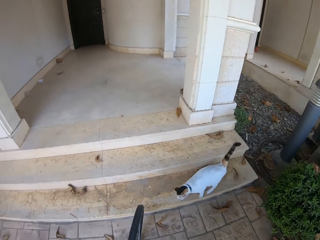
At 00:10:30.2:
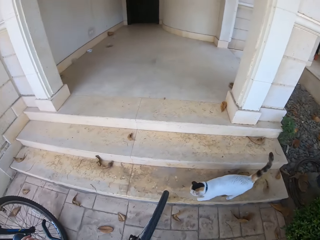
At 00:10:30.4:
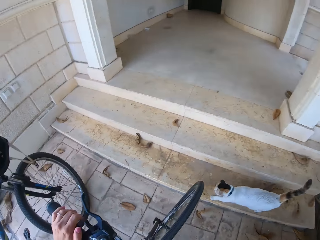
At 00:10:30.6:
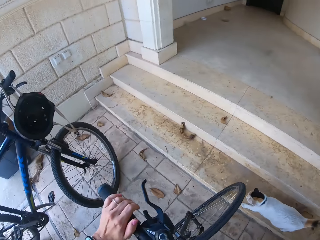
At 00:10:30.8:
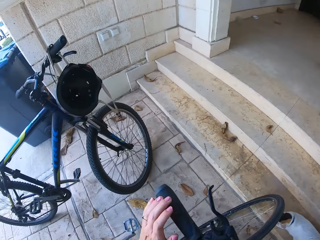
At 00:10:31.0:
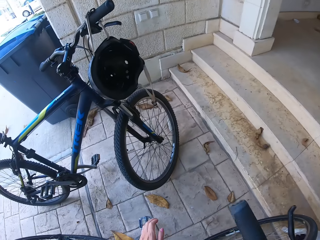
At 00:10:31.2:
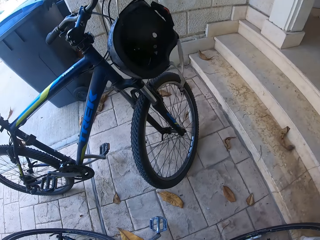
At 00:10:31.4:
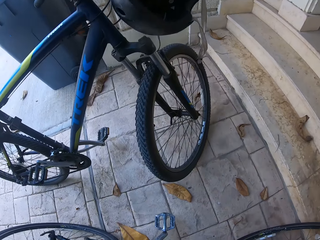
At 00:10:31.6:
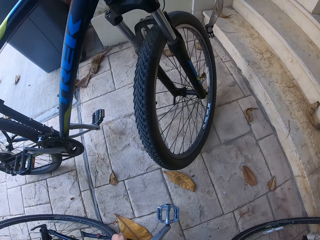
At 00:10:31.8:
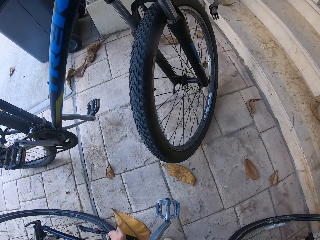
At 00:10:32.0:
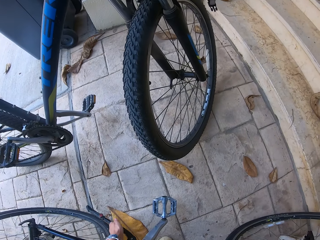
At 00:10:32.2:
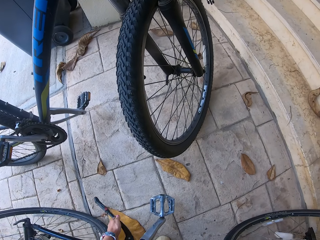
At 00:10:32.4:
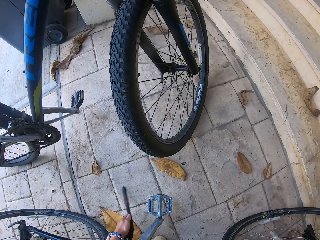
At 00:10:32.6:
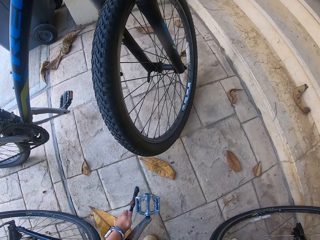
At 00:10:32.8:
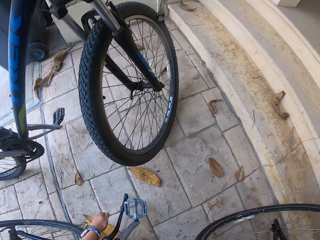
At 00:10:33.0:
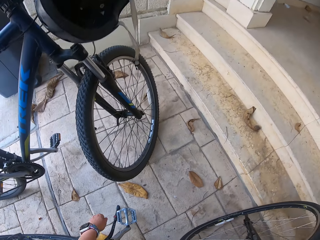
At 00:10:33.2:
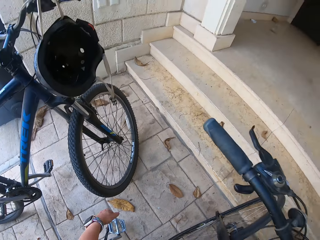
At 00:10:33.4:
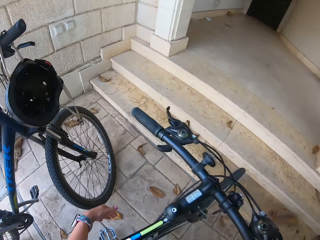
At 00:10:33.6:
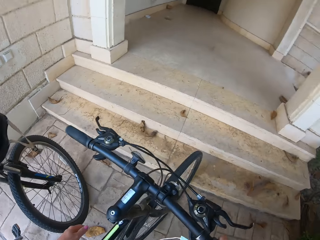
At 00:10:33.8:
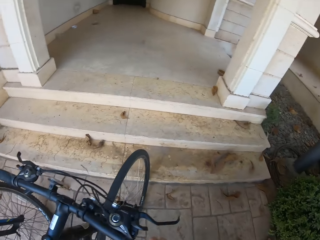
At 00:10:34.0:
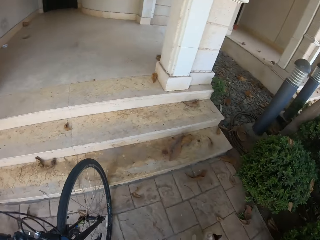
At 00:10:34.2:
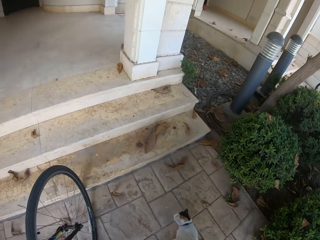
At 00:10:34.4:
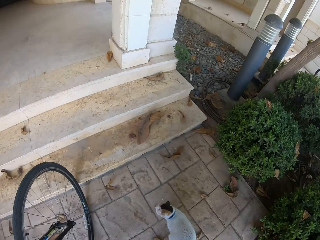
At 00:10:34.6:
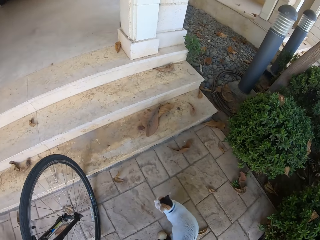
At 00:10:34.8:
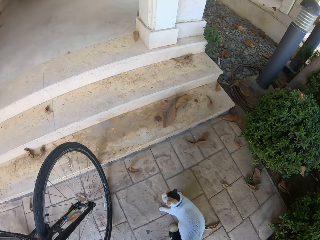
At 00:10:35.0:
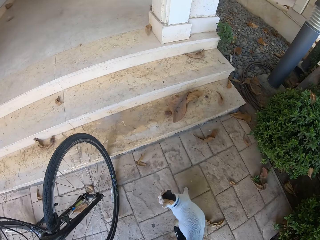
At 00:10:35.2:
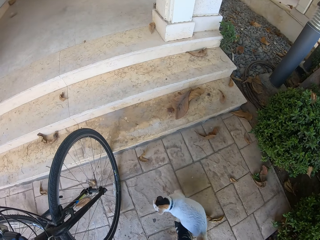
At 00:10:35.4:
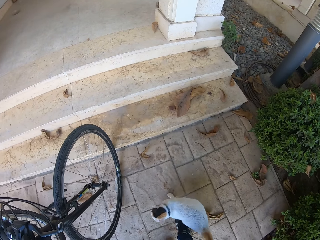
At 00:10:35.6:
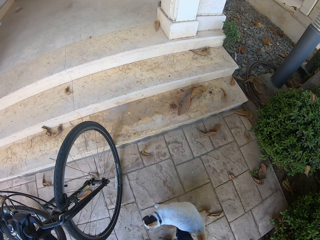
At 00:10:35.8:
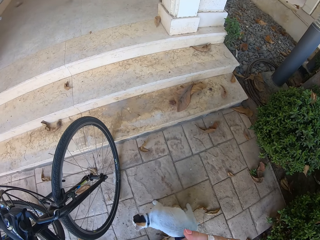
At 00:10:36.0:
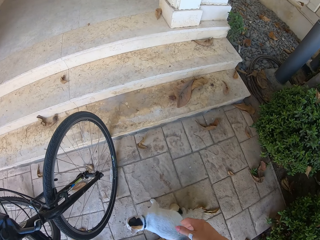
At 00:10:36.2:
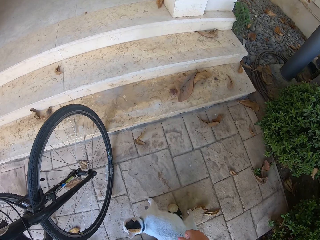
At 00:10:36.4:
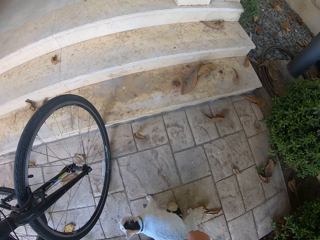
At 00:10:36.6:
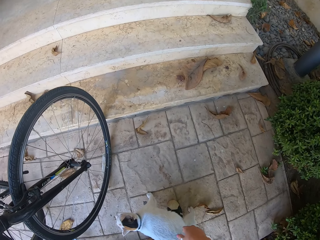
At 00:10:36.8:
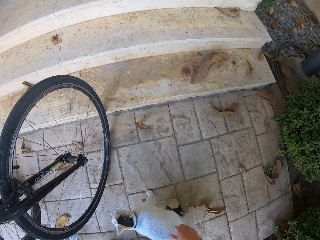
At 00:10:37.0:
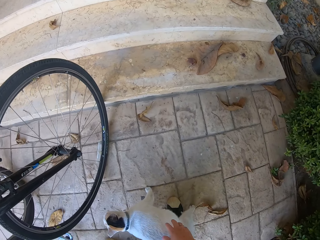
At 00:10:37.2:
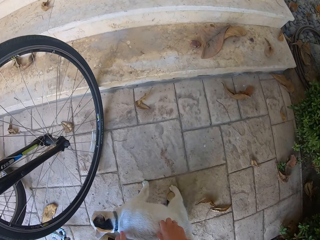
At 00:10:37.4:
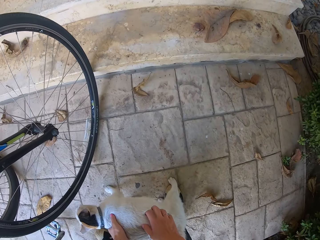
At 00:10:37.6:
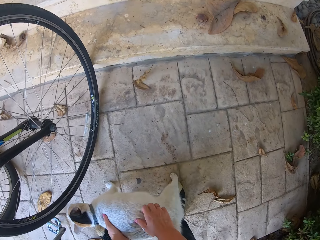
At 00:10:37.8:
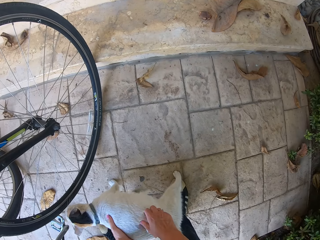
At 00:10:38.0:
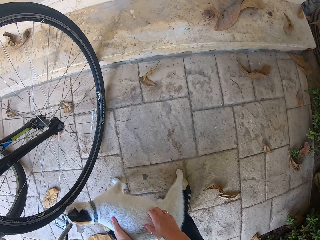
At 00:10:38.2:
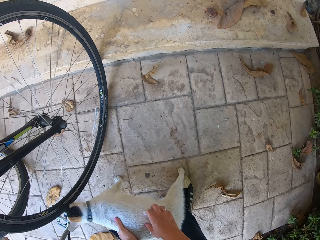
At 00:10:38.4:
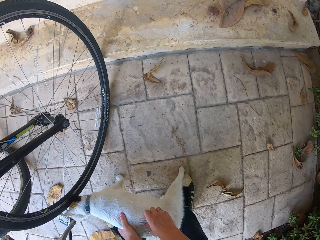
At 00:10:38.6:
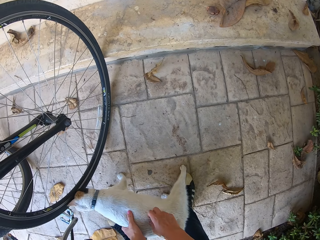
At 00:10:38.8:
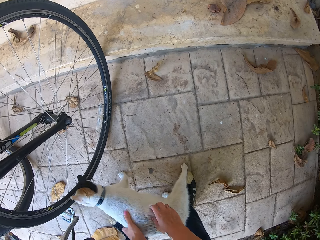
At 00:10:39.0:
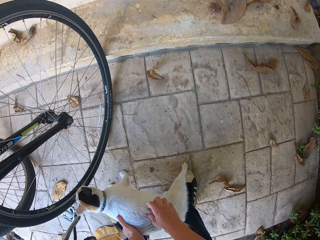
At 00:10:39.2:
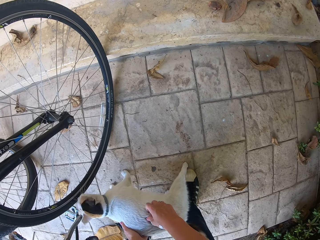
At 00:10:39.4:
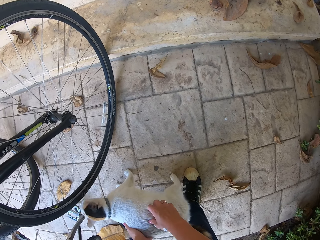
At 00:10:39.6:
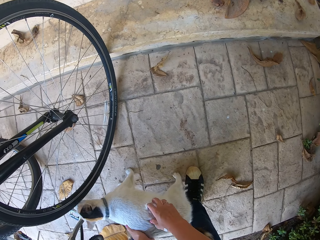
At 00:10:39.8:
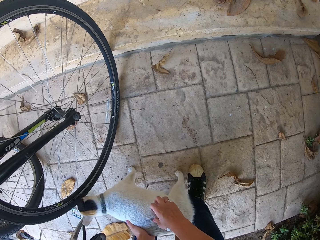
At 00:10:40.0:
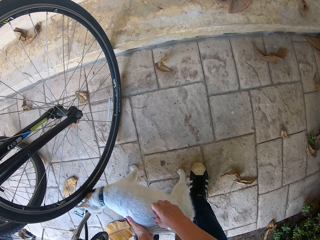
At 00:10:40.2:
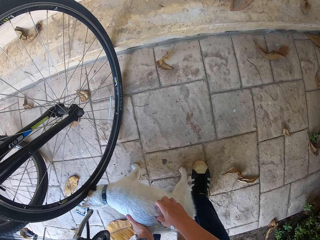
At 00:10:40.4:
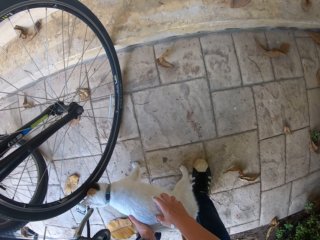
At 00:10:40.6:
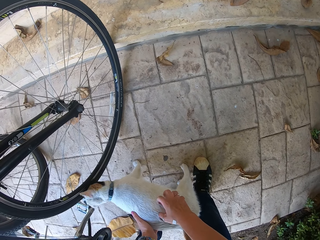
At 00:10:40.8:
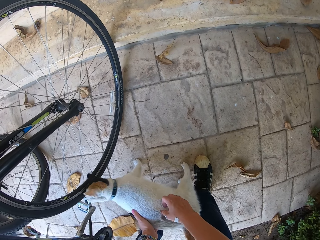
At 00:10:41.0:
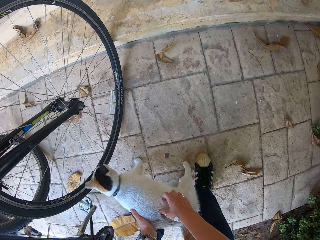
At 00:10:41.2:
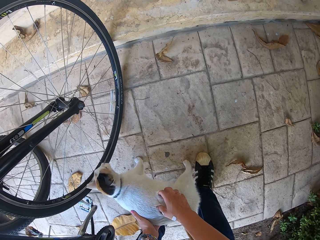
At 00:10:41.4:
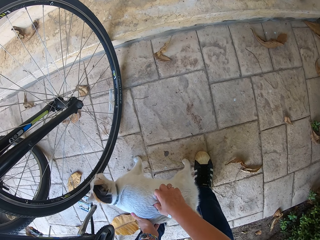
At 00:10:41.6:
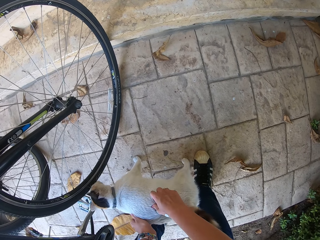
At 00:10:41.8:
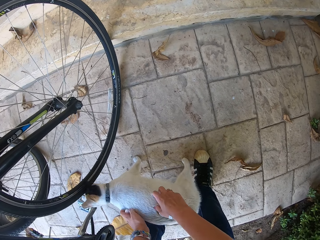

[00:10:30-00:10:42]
The camera wearer puts down the bicycle stand. She stops the bicycle. She moves around. She rubs a cat using her hand.

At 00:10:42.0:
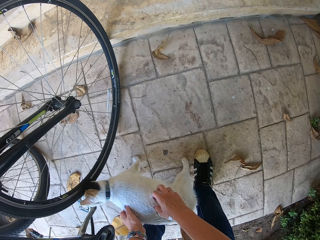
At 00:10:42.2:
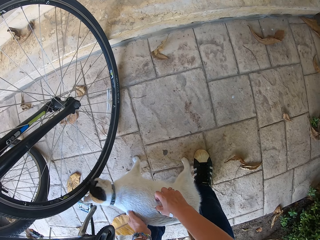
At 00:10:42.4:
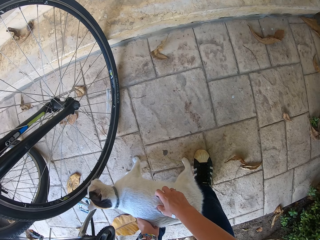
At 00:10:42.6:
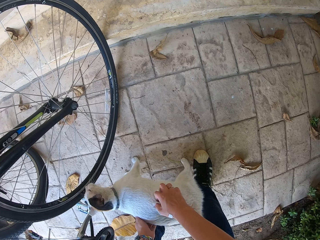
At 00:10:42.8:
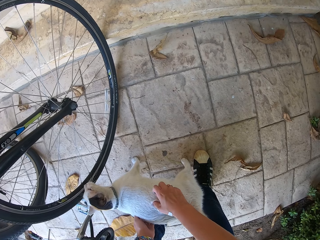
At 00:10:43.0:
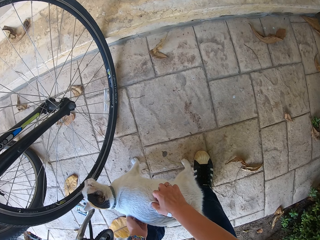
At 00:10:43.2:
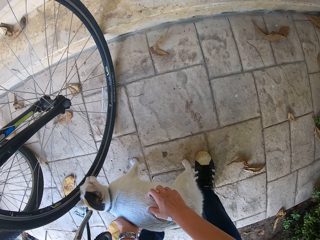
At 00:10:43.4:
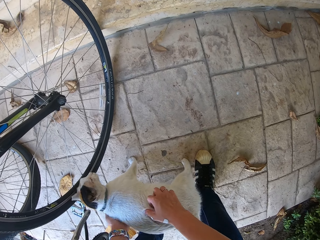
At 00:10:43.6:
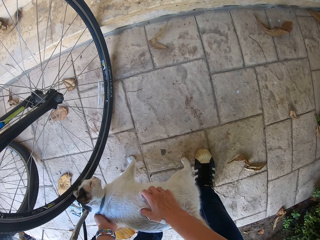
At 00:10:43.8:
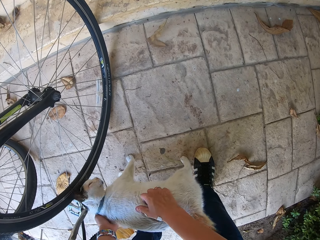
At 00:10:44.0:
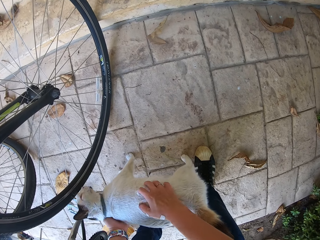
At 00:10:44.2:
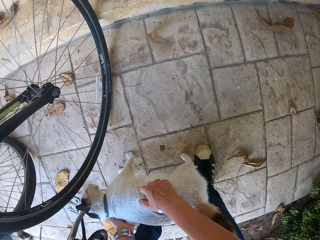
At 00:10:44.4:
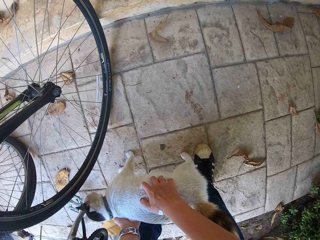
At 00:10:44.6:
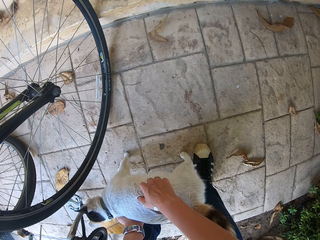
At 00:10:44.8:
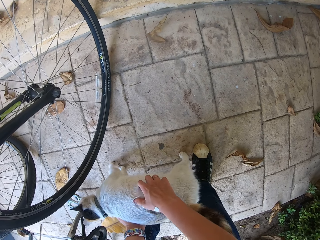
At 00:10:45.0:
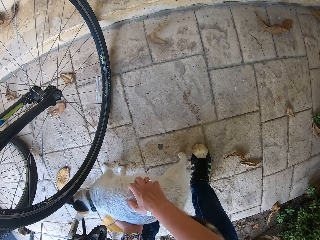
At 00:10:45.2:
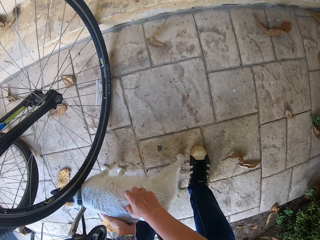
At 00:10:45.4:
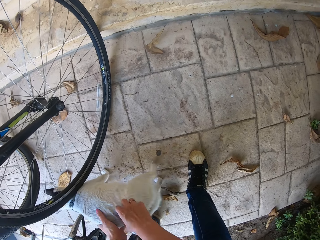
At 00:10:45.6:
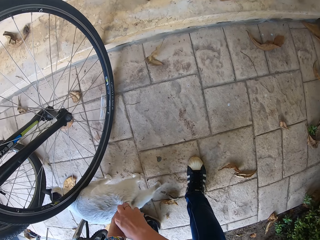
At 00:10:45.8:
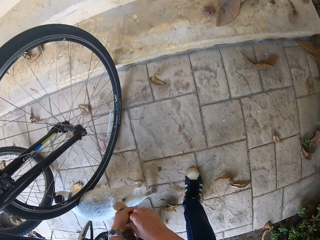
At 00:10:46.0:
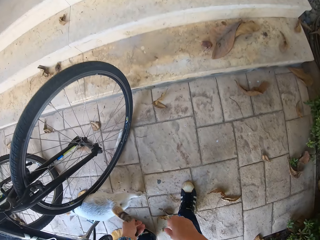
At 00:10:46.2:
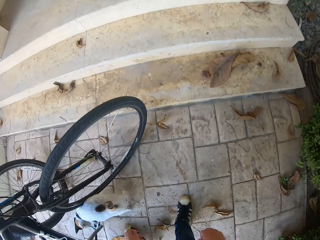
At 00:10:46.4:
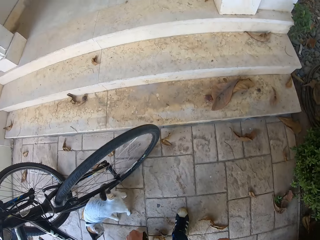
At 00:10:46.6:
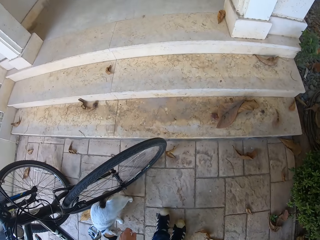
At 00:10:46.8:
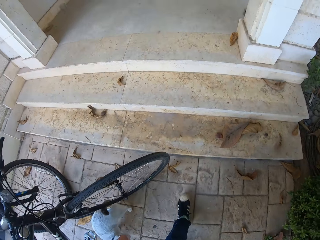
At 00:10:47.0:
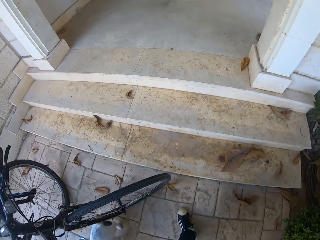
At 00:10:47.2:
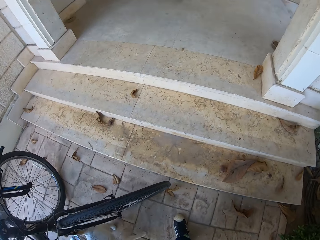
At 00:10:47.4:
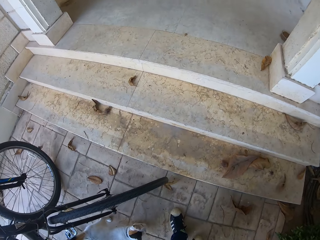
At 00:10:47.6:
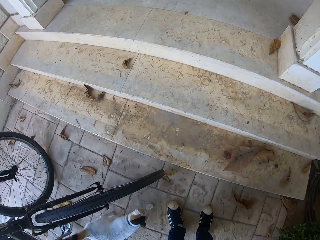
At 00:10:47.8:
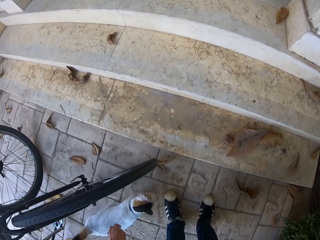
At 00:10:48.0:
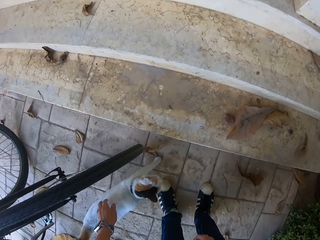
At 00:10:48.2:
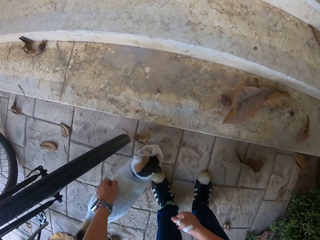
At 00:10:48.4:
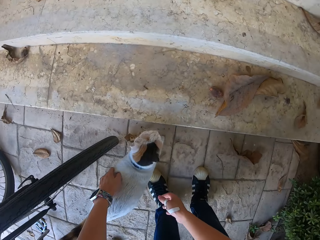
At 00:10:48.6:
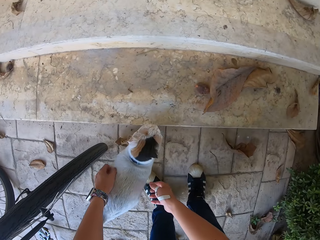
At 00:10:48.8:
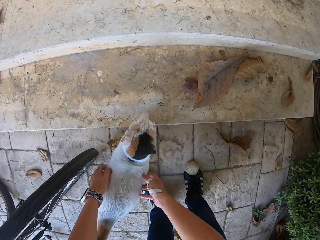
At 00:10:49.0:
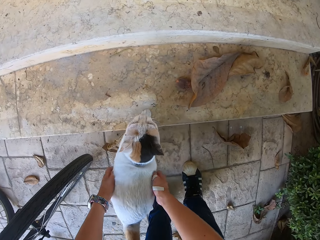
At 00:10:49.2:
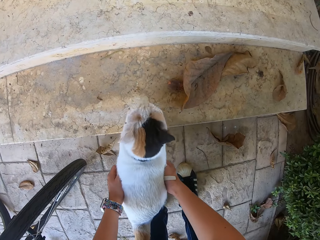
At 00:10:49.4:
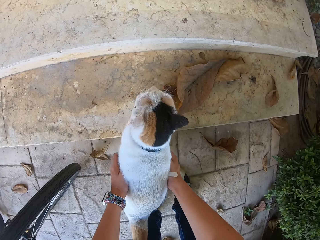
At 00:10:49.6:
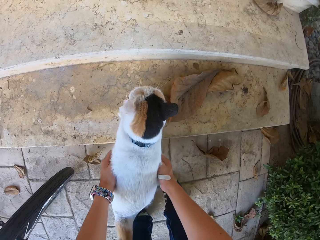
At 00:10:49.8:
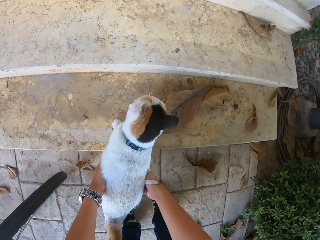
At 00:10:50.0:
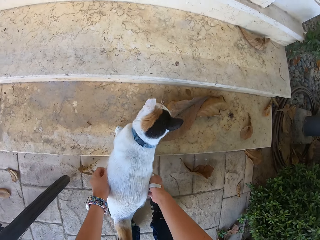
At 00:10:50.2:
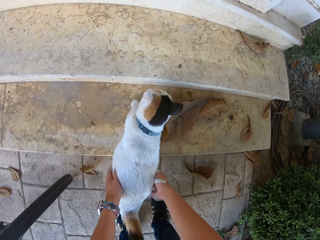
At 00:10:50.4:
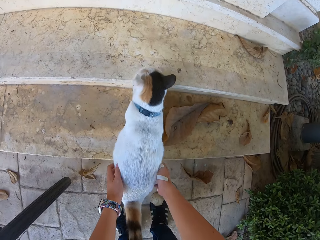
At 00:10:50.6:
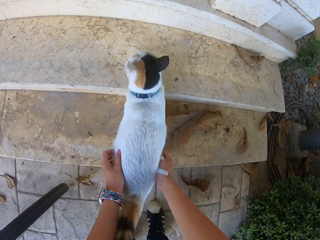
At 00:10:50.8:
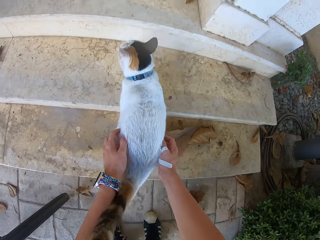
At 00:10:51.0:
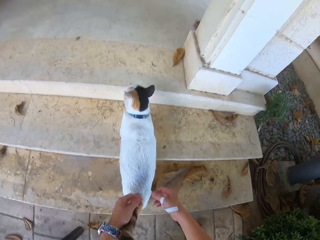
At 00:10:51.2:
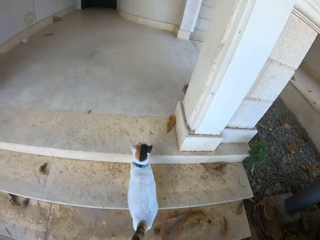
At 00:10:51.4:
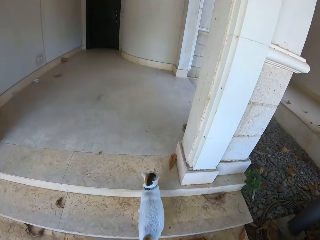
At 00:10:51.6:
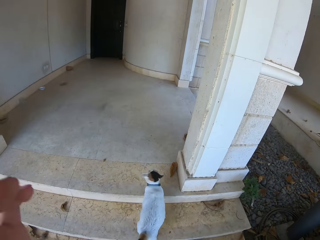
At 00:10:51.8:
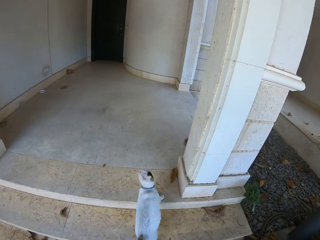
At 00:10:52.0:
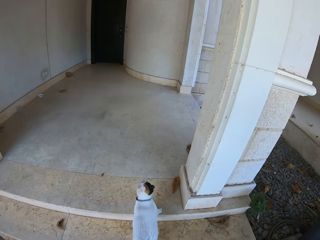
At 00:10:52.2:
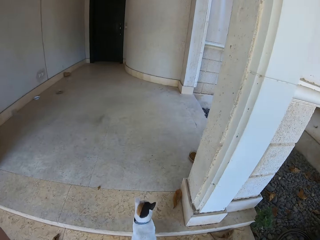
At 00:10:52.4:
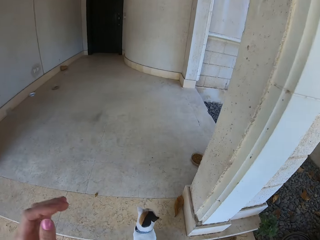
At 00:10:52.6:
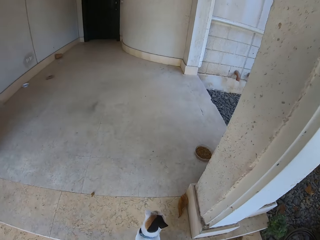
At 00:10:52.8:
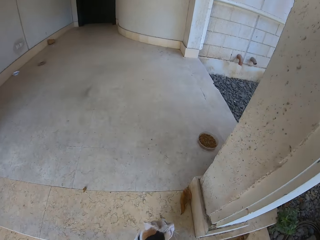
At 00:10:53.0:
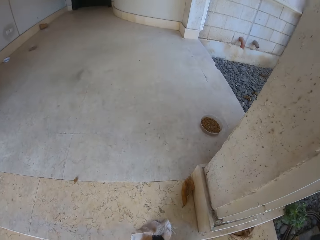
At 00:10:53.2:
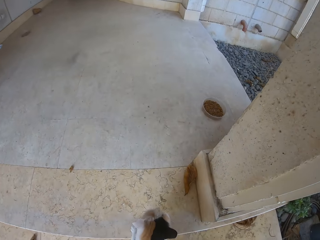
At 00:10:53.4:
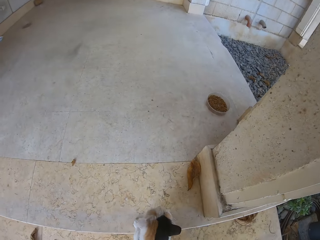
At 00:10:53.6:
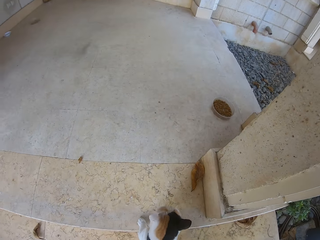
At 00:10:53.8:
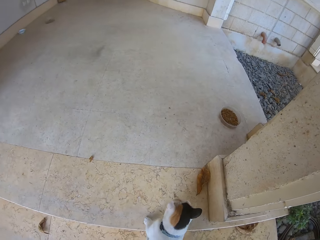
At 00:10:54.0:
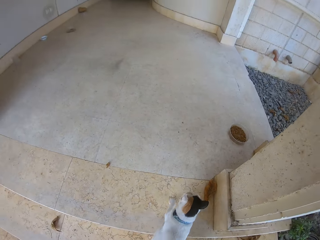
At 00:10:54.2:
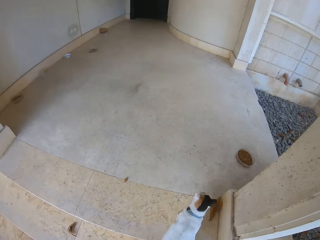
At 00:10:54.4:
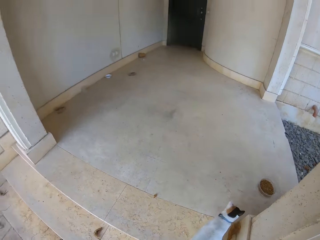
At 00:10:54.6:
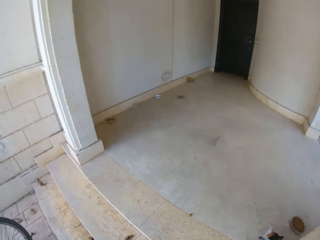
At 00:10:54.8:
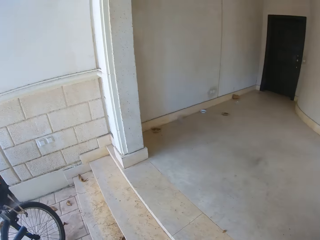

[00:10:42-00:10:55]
The camera wearer moves around. They scratch the cat. They move around.
